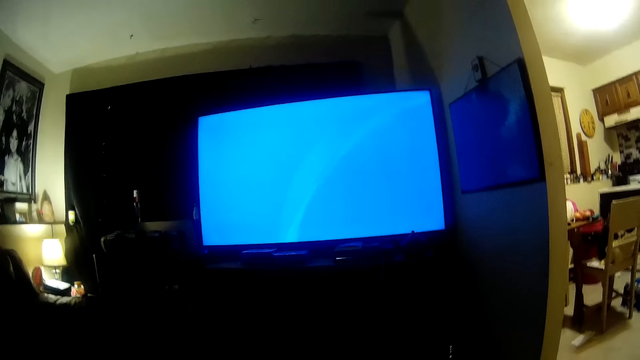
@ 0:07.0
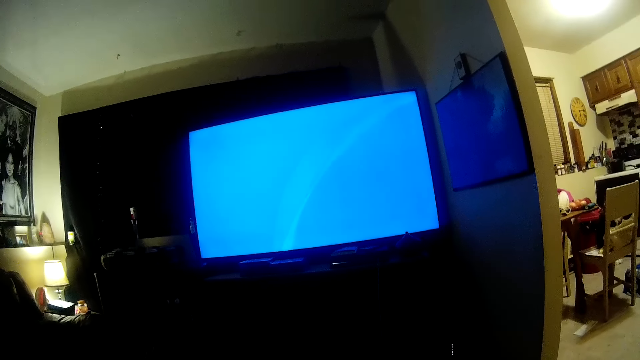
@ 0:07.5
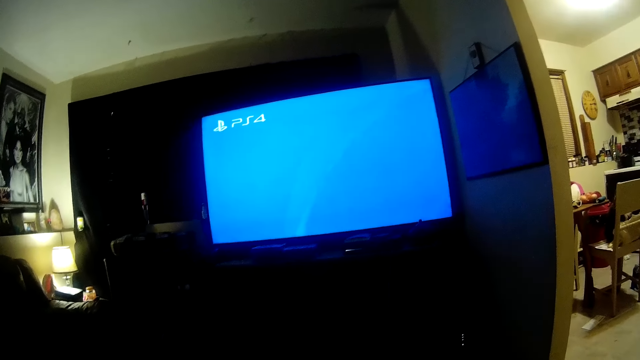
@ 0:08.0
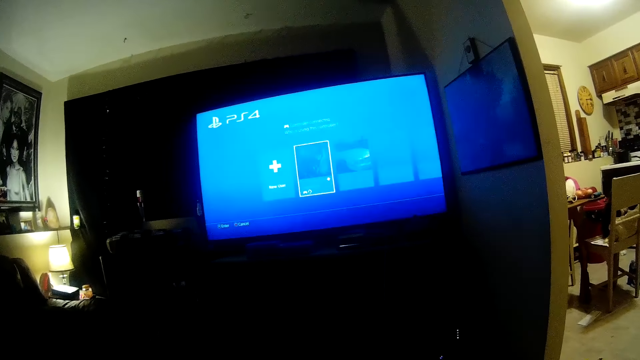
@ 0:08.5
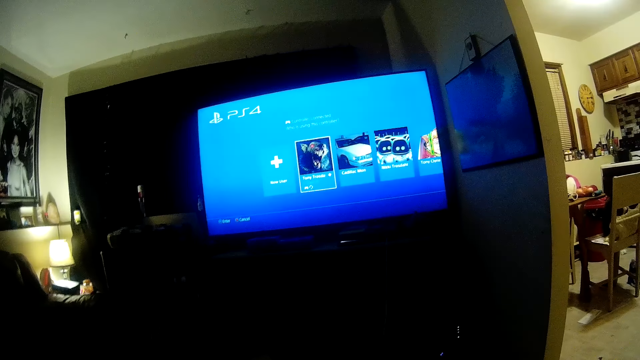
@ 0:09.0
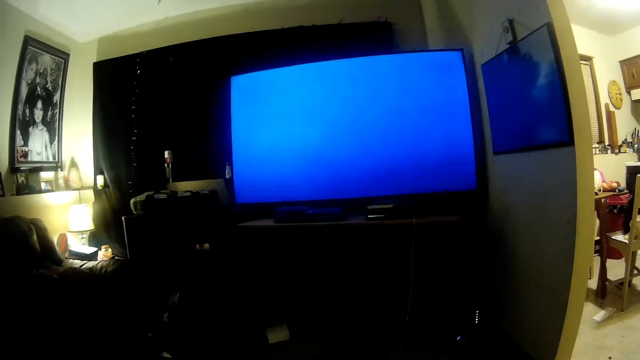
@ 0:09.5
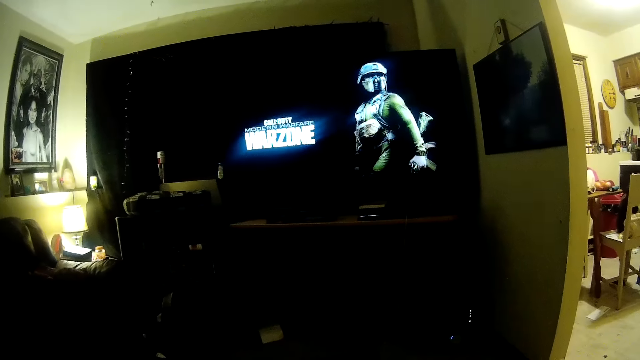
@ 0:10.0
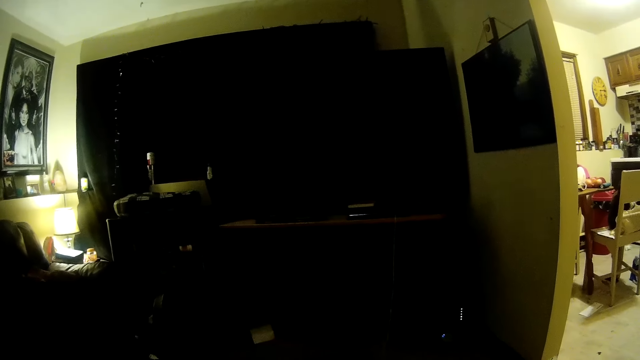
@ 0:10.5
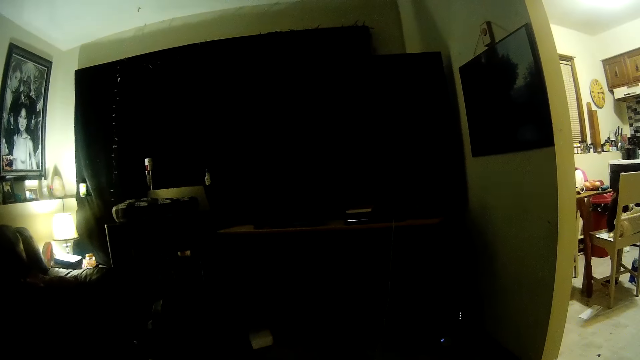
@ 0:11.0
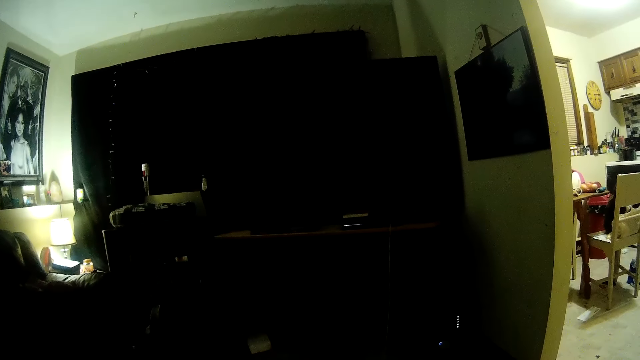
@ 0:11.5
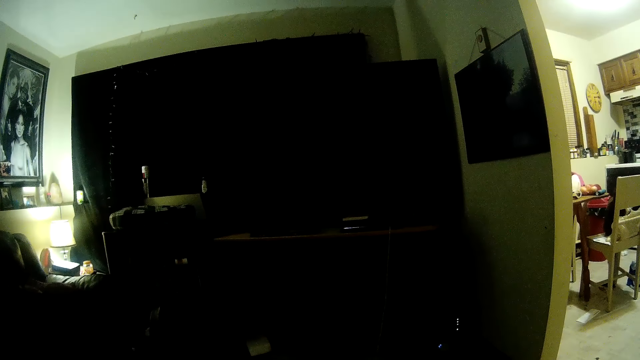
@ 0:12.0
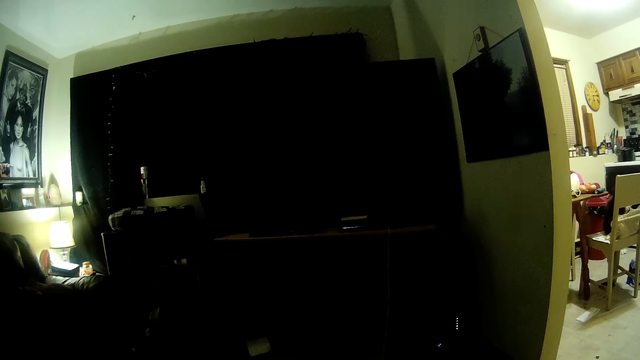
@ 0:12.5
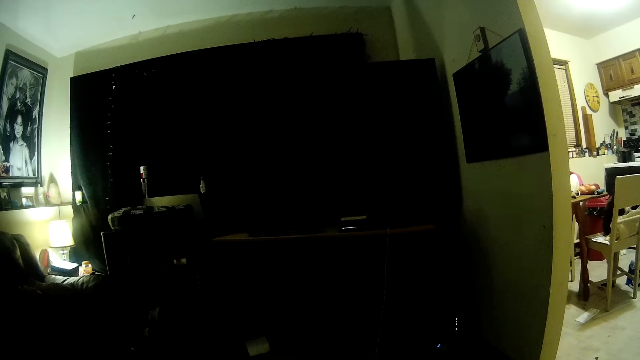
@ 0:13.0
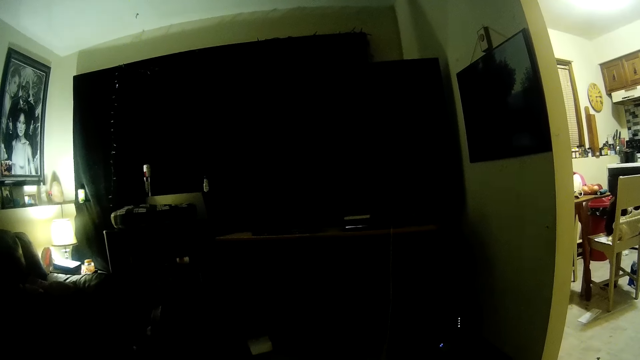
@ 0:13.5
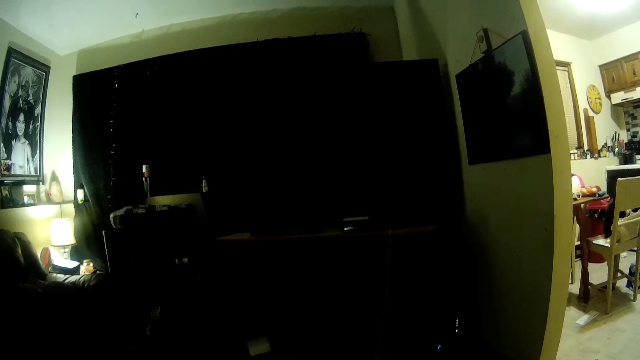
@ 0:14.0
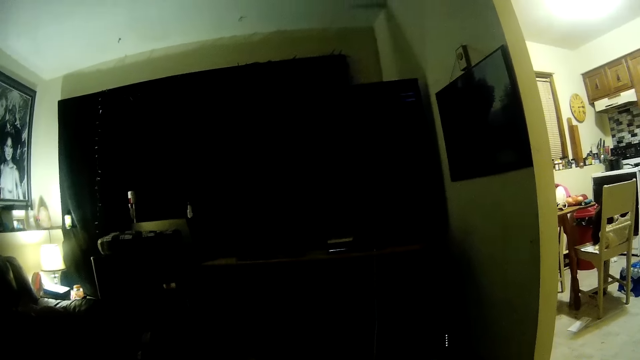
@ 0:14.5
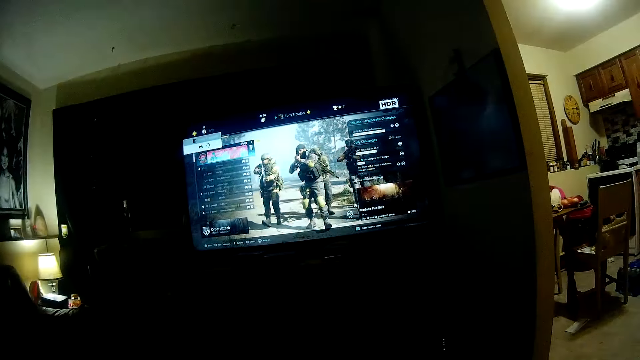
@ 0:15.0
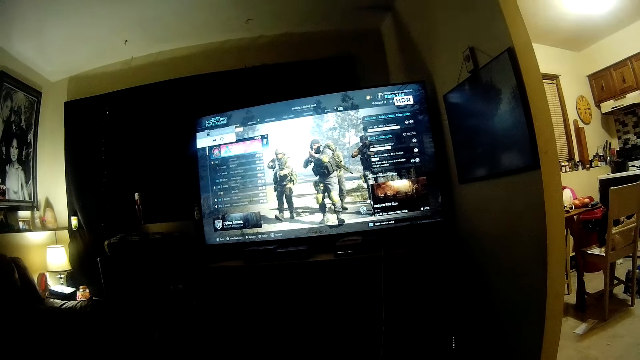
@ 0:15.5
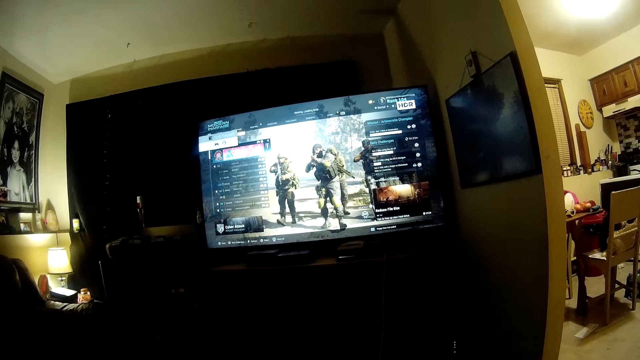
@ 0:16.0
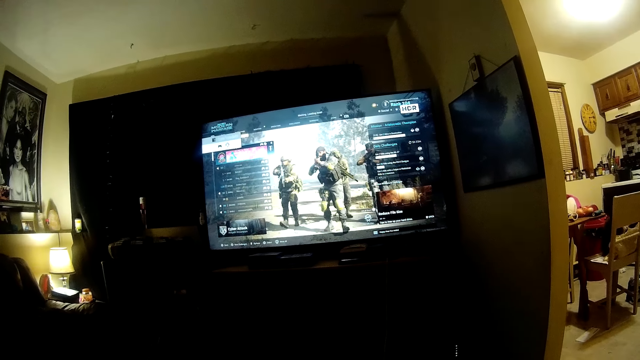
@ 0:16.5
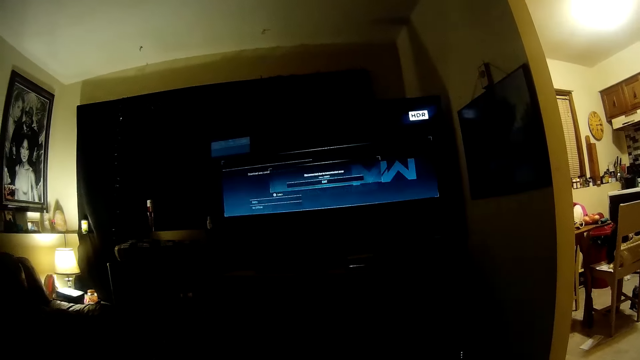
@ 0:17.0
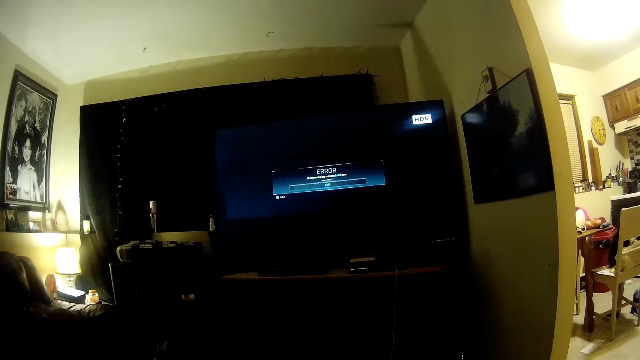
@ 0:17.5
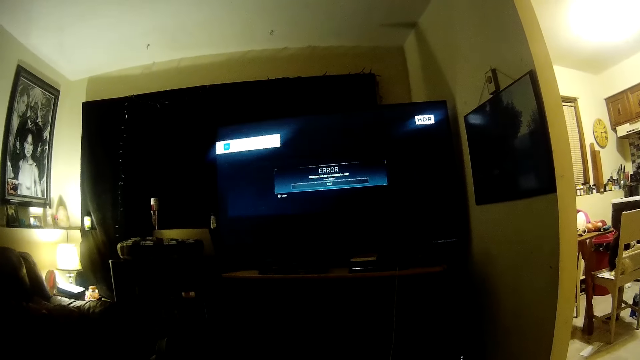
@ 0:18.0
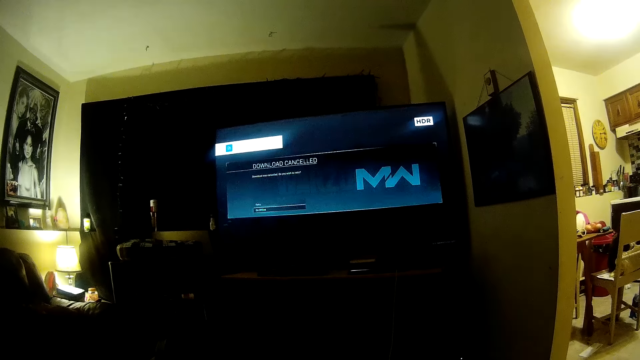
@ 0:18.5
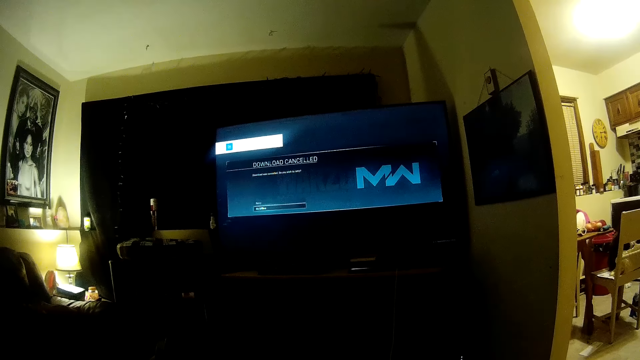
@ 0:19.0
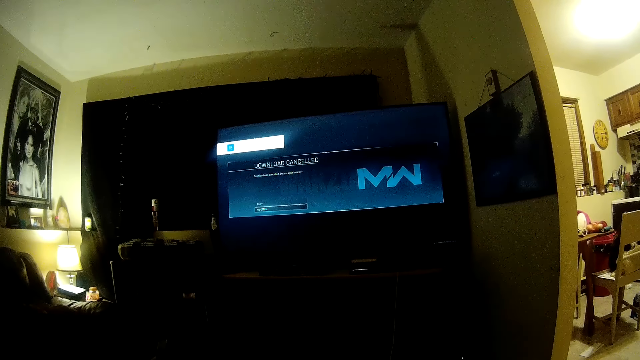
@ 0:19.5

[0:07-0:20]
The camera wearer awaits the video game to load. They select options in the video game. They turn on the video game.

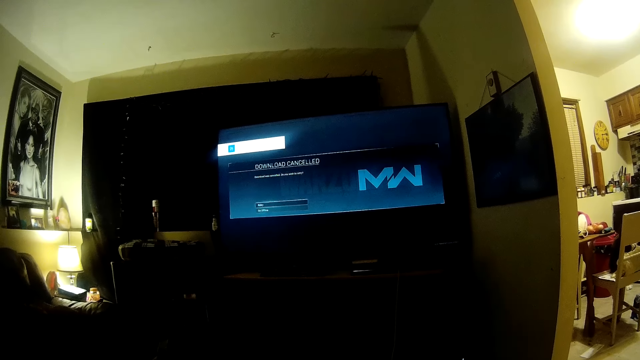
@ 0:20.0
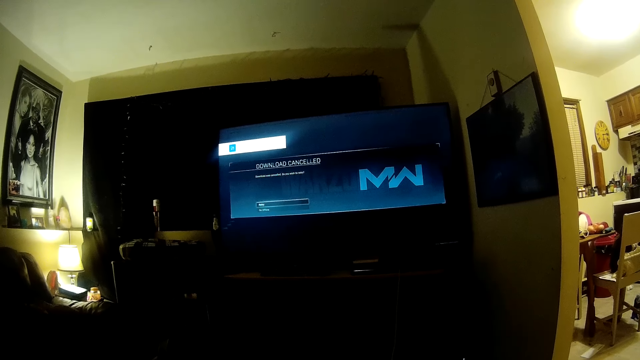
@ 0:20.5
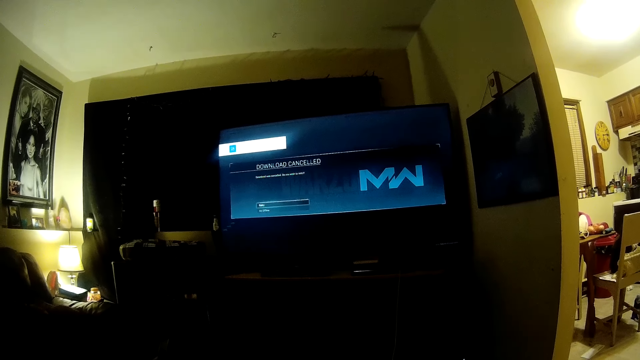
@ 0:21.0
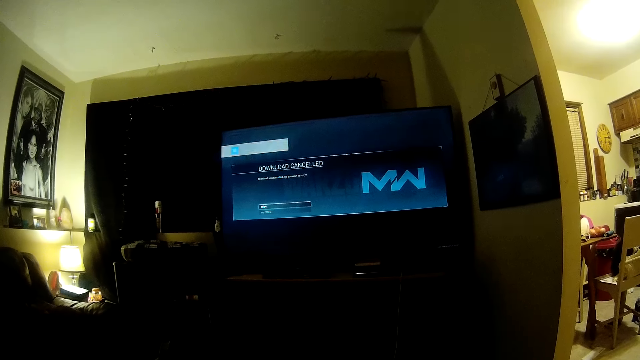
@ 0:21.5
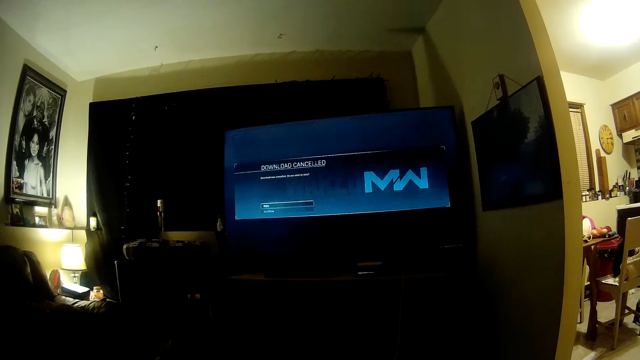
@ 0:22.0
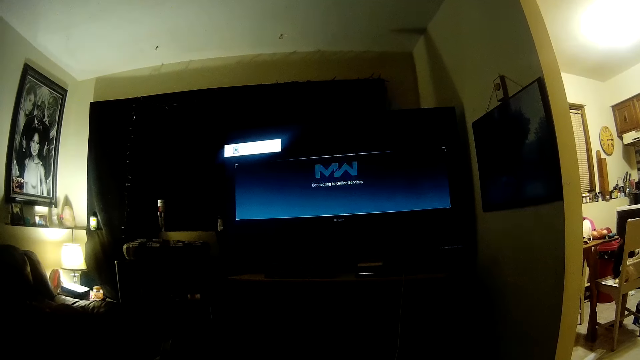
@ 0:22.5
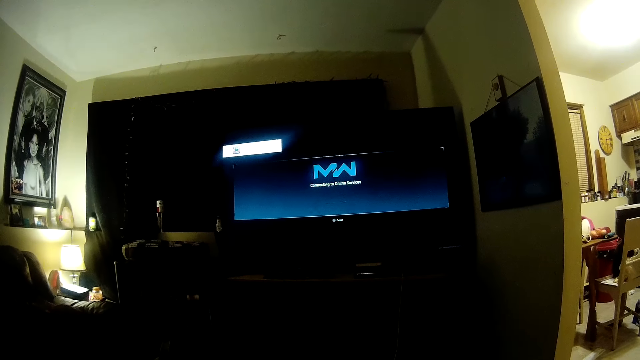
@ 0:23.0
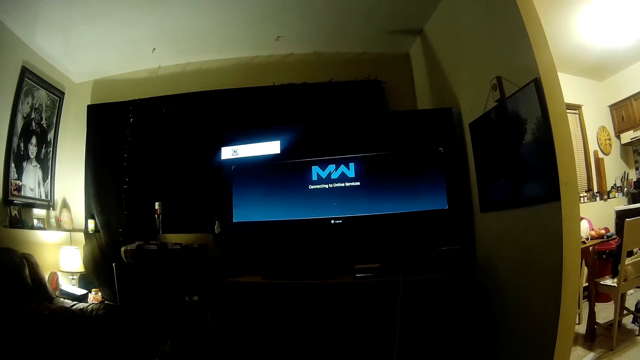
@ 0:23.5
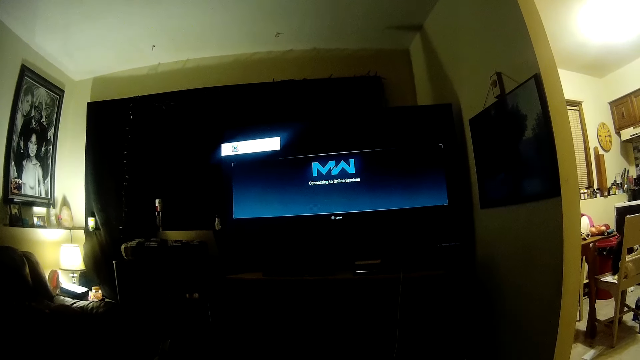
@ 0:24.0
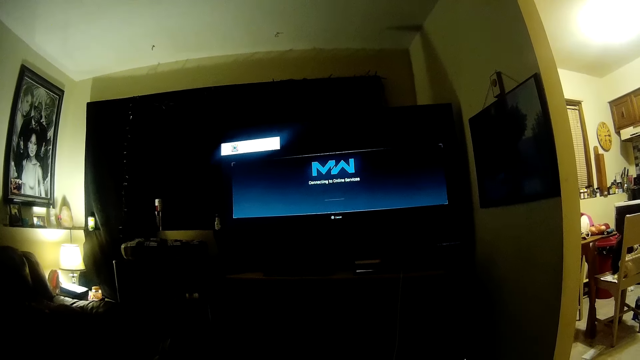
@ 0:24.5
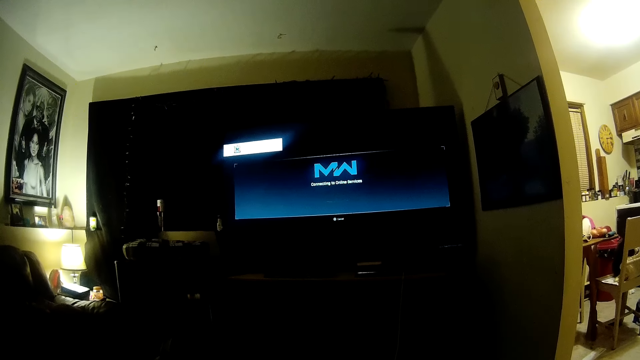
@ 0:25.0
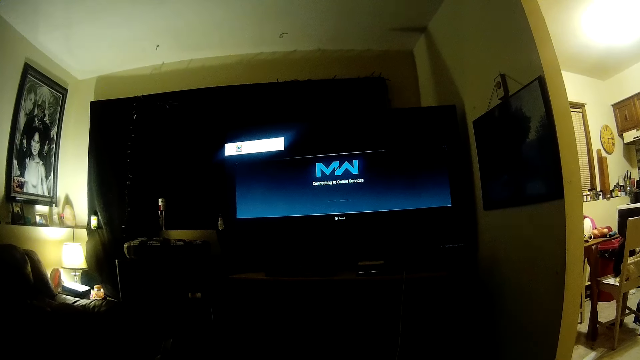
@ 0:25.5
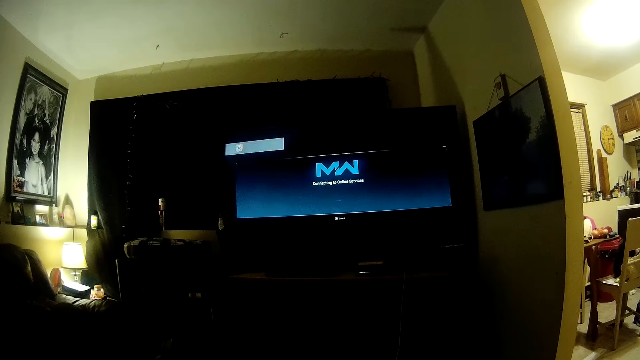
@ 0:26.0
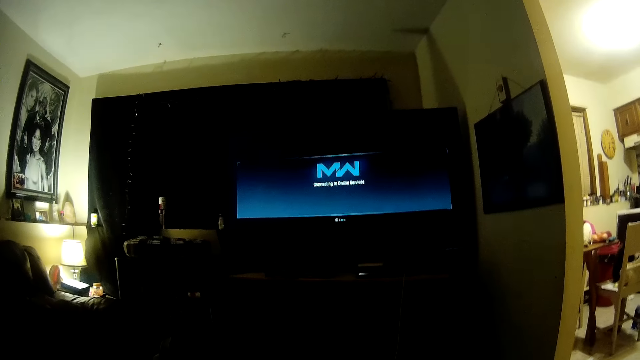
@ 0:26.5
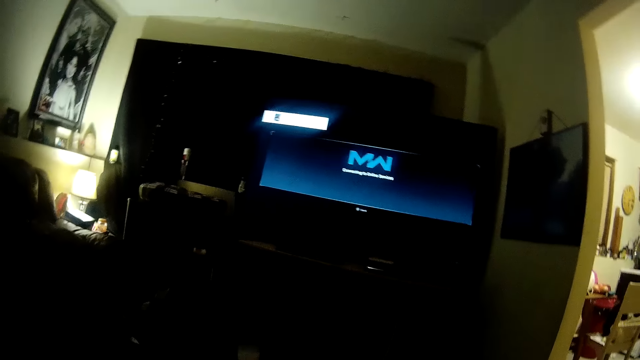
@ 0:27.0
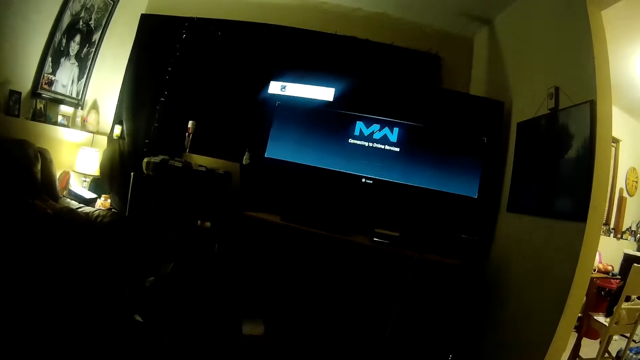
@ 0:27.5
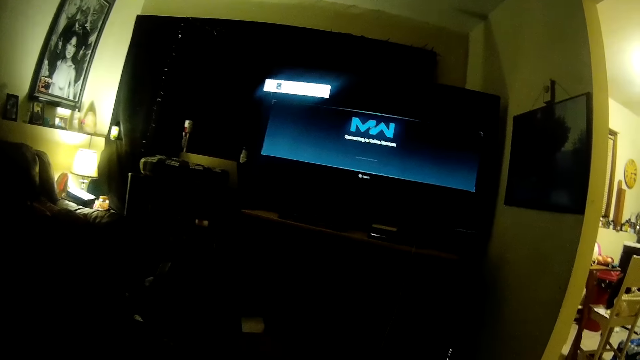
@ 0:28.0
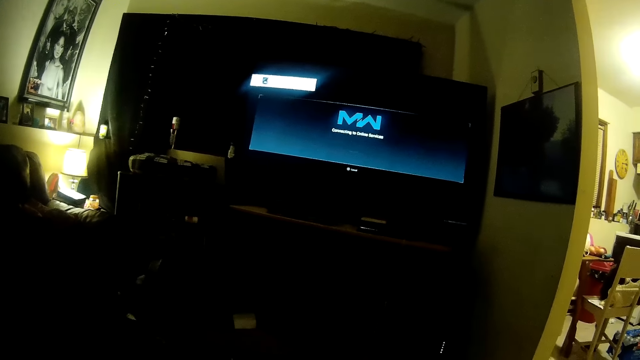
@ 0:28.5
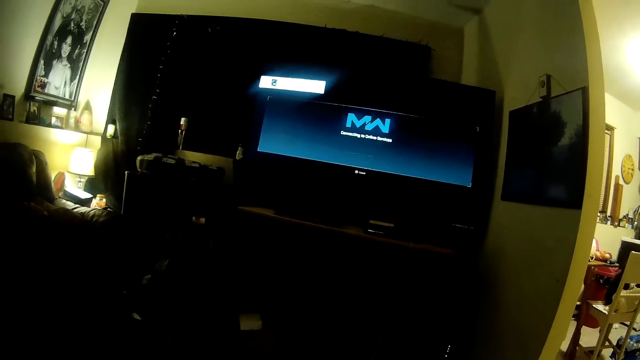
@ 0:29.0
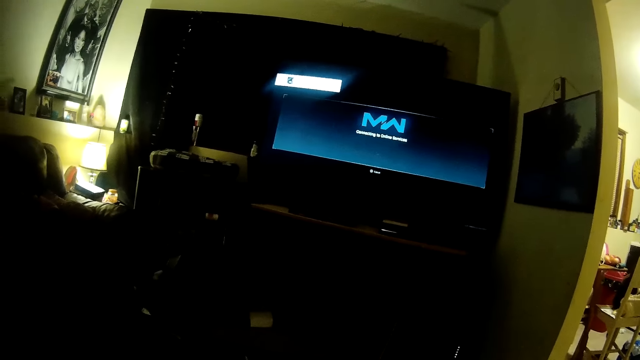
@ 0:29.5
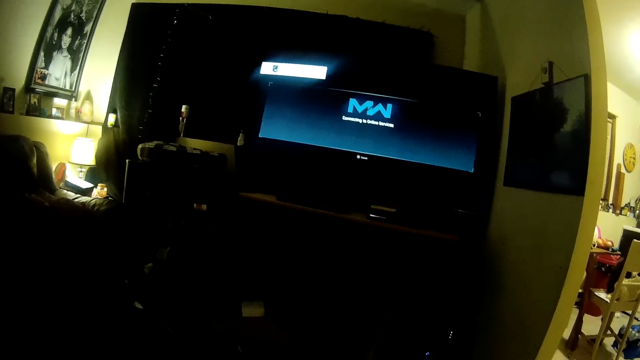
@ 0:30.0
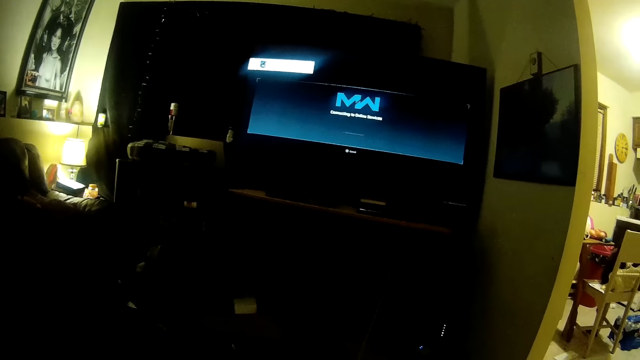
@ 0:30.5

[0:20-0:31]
The camera wearer awaits the video game to load.
